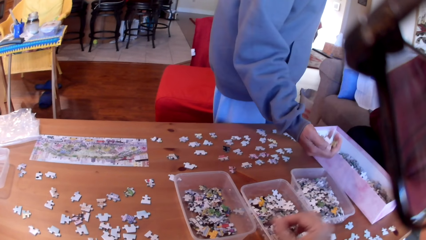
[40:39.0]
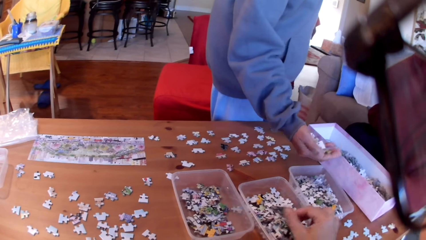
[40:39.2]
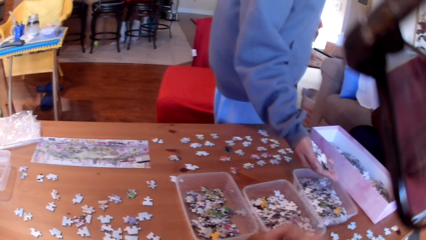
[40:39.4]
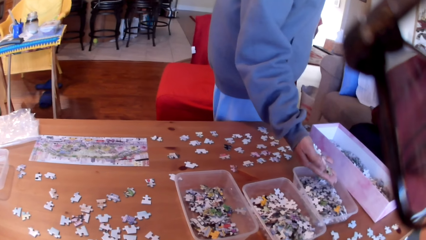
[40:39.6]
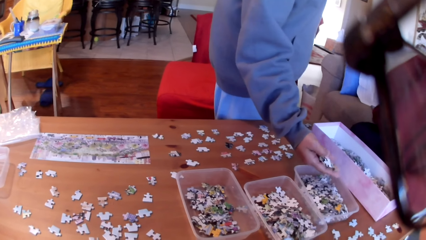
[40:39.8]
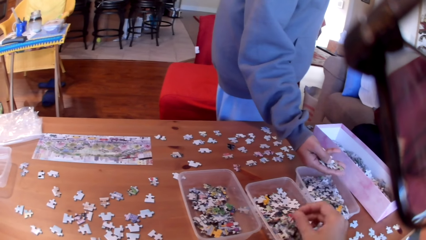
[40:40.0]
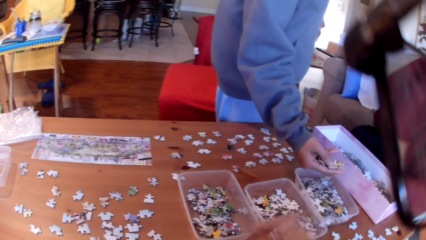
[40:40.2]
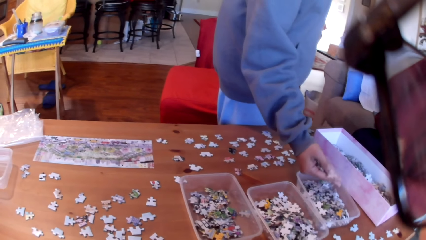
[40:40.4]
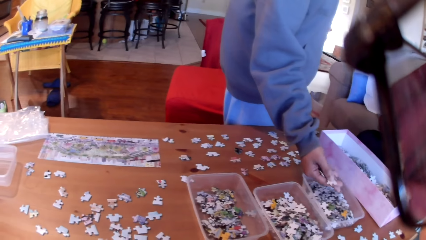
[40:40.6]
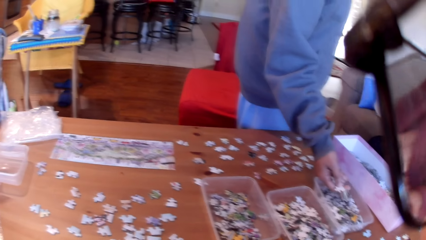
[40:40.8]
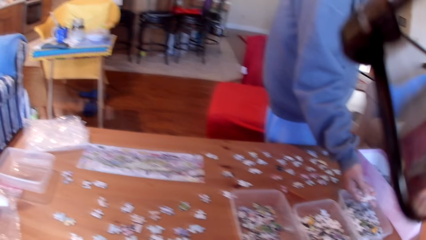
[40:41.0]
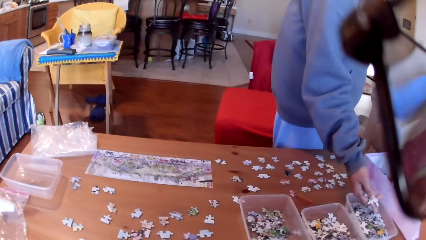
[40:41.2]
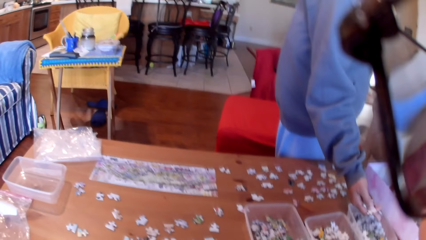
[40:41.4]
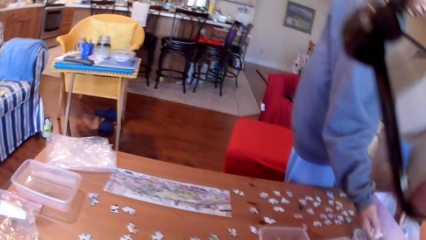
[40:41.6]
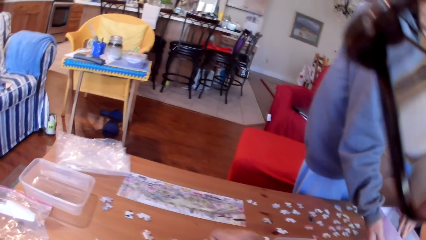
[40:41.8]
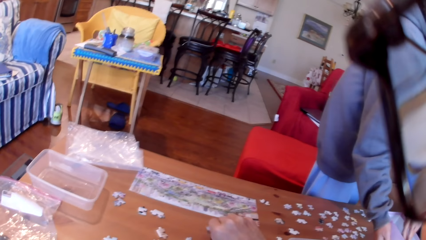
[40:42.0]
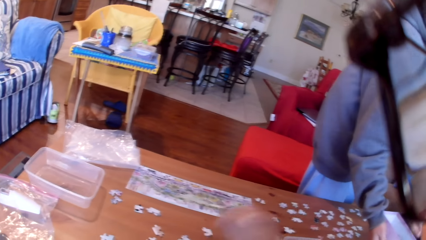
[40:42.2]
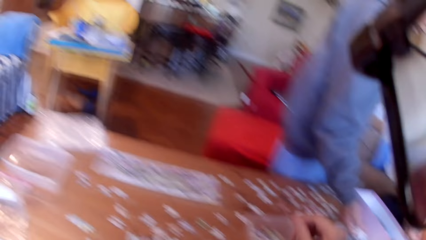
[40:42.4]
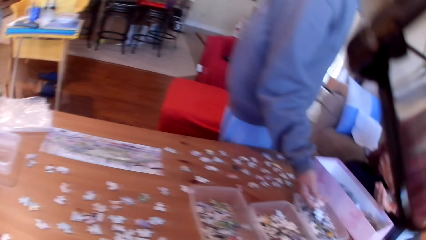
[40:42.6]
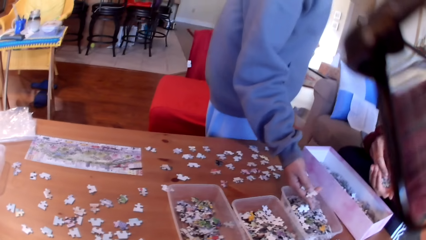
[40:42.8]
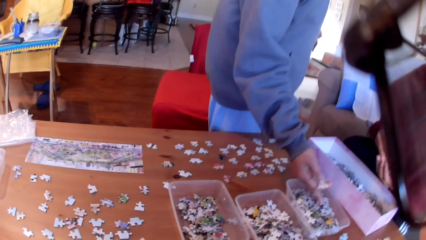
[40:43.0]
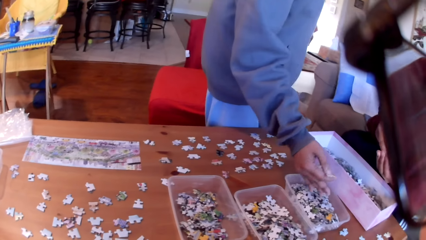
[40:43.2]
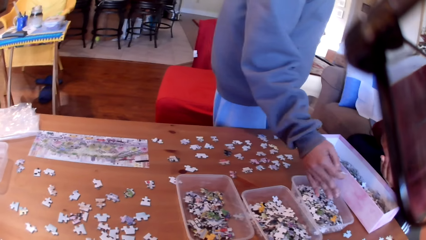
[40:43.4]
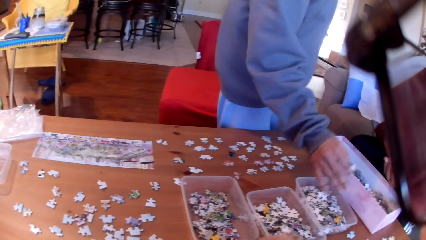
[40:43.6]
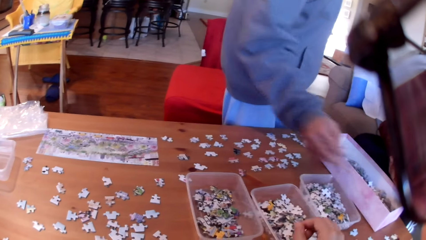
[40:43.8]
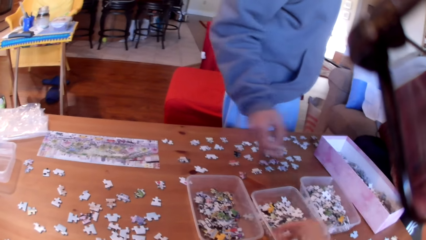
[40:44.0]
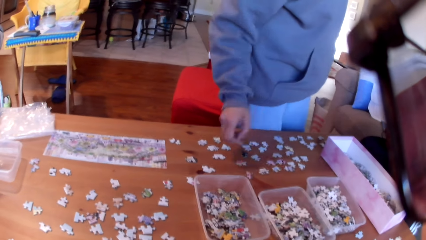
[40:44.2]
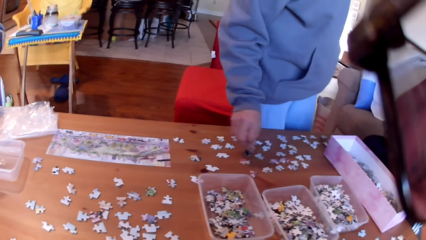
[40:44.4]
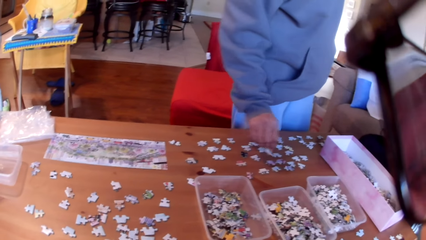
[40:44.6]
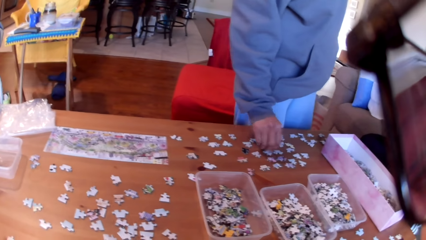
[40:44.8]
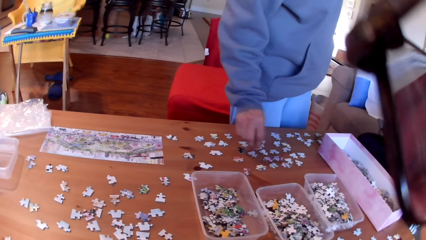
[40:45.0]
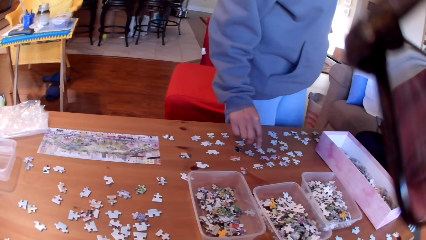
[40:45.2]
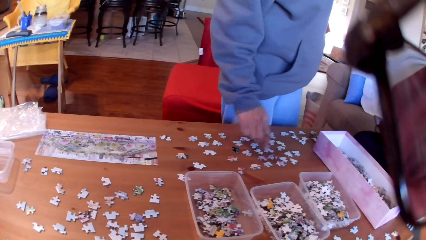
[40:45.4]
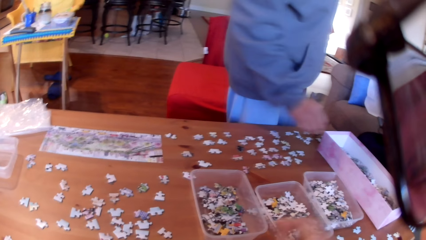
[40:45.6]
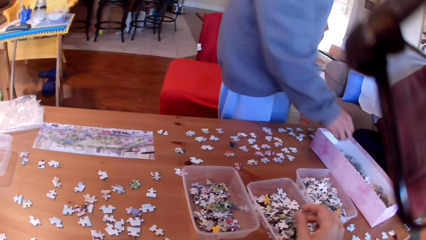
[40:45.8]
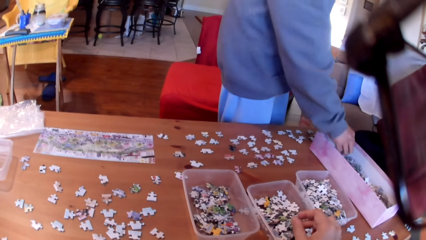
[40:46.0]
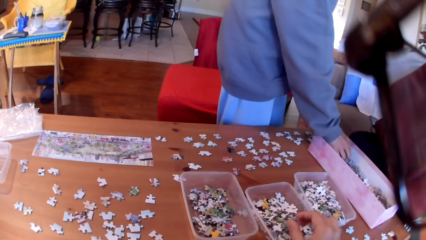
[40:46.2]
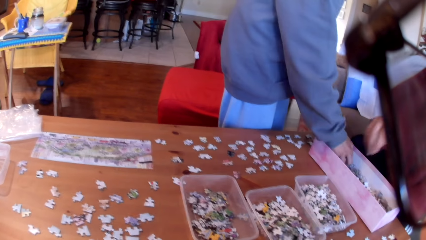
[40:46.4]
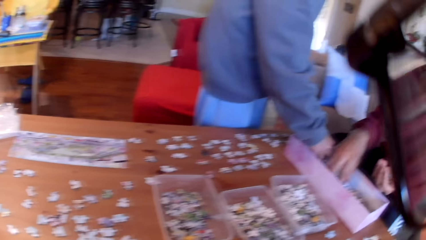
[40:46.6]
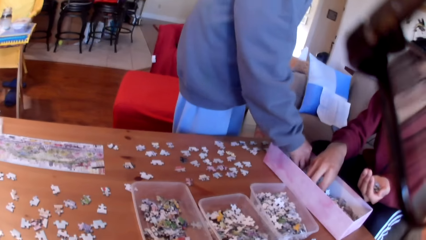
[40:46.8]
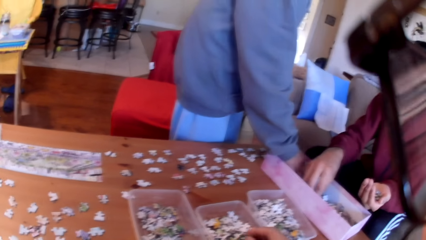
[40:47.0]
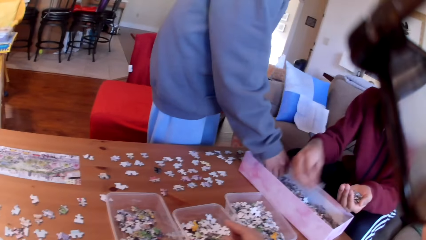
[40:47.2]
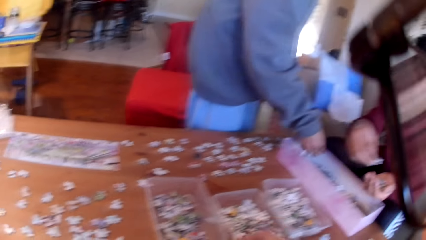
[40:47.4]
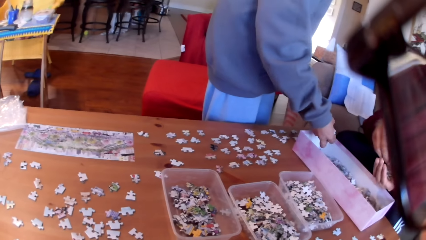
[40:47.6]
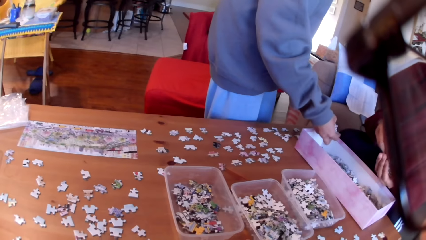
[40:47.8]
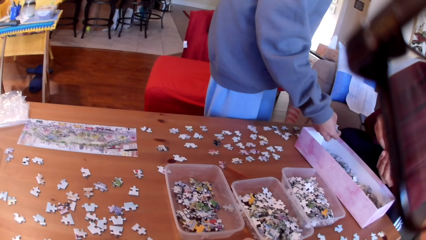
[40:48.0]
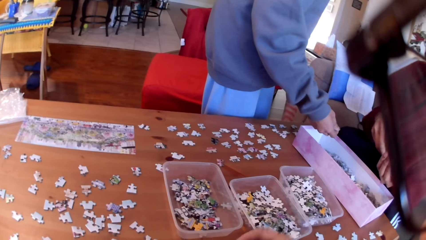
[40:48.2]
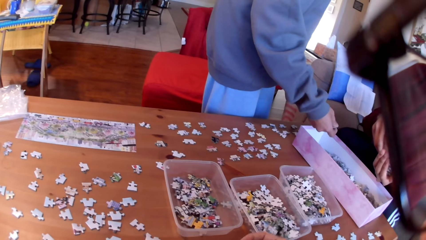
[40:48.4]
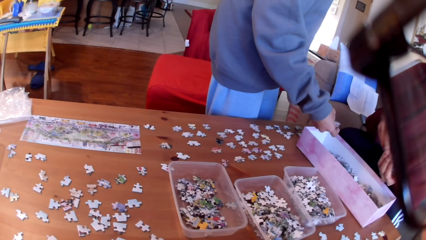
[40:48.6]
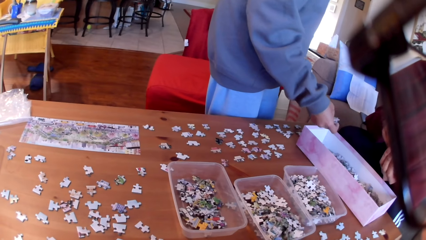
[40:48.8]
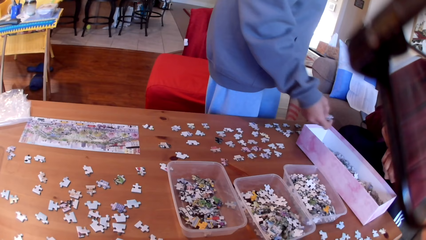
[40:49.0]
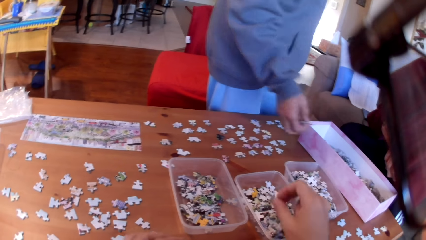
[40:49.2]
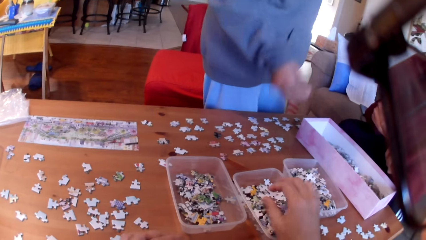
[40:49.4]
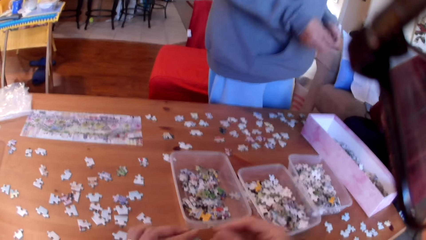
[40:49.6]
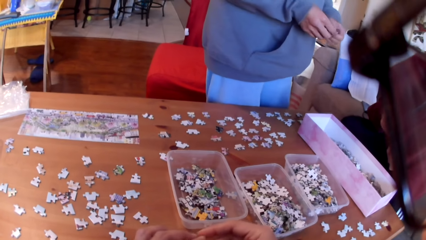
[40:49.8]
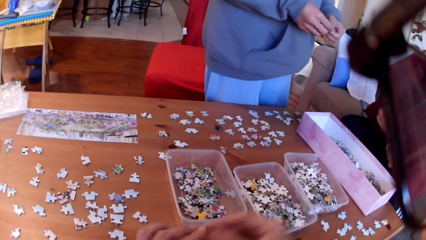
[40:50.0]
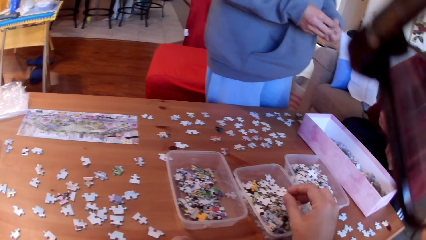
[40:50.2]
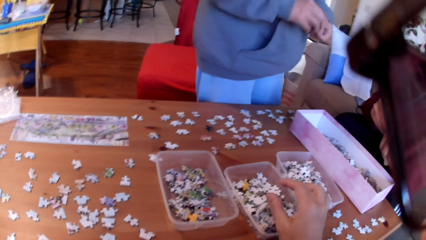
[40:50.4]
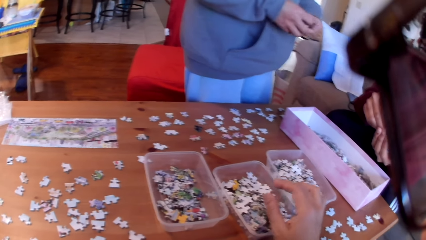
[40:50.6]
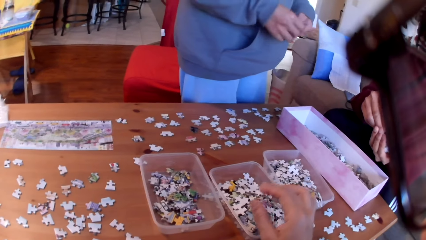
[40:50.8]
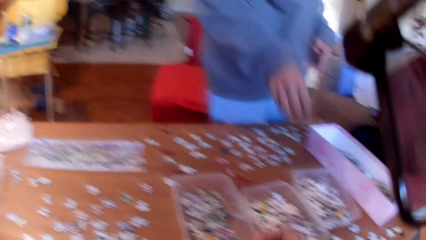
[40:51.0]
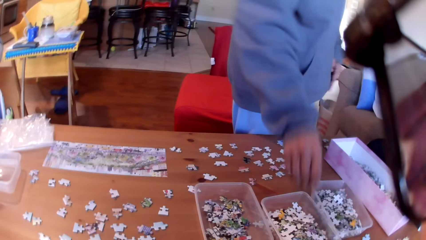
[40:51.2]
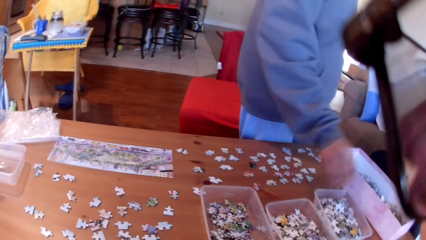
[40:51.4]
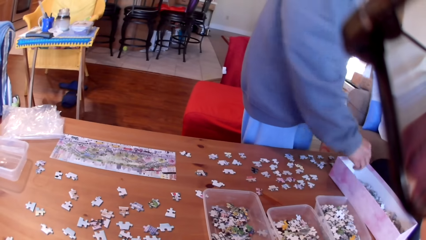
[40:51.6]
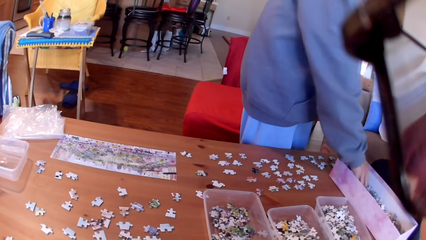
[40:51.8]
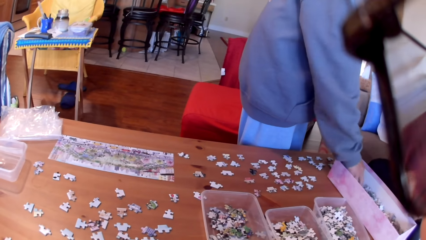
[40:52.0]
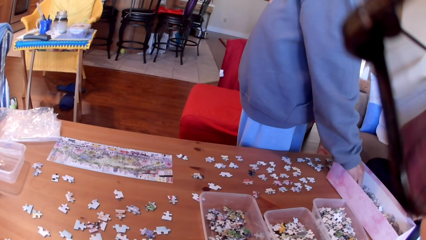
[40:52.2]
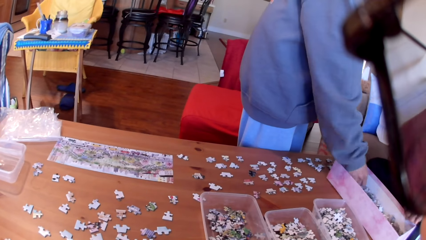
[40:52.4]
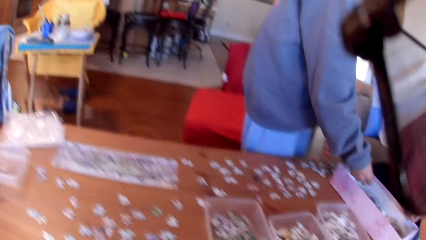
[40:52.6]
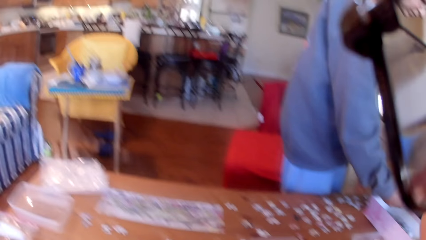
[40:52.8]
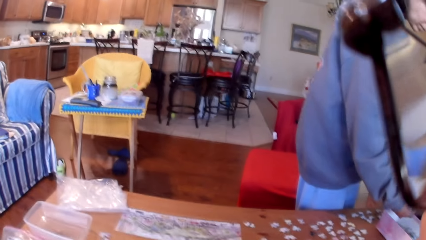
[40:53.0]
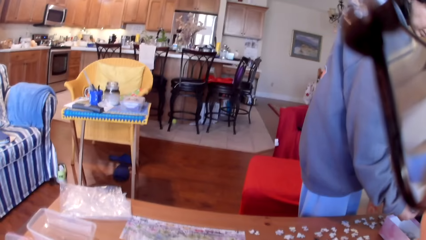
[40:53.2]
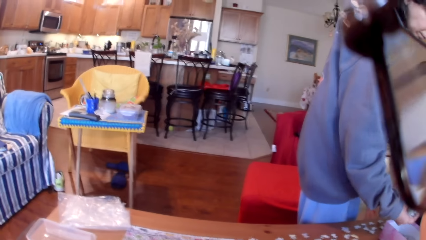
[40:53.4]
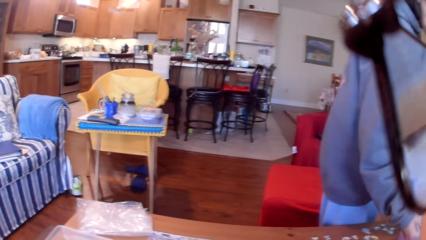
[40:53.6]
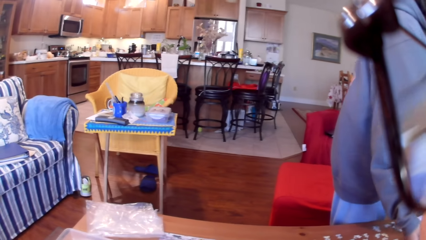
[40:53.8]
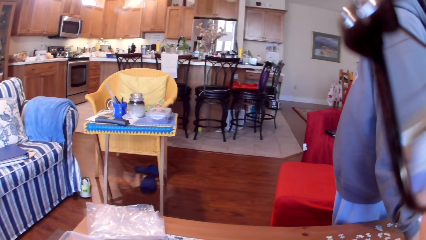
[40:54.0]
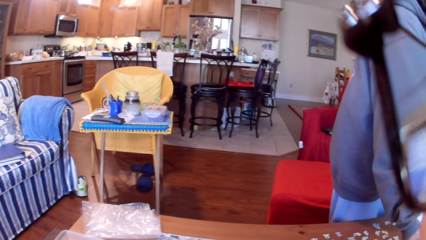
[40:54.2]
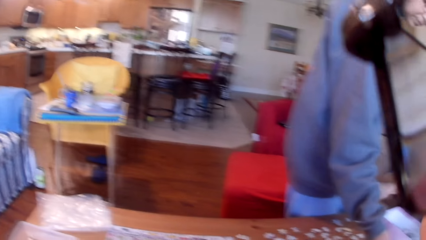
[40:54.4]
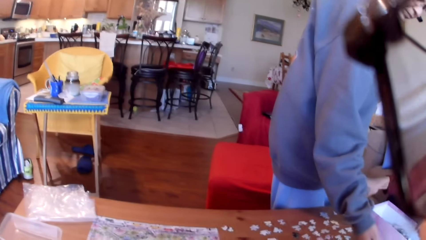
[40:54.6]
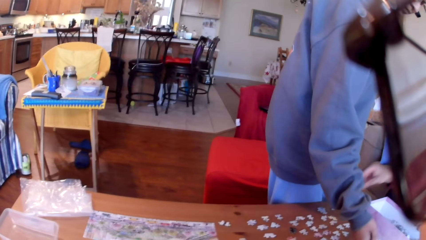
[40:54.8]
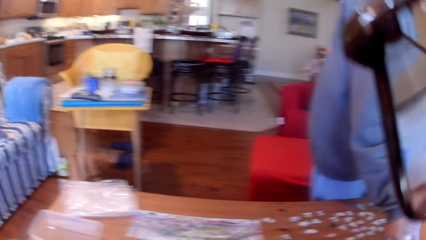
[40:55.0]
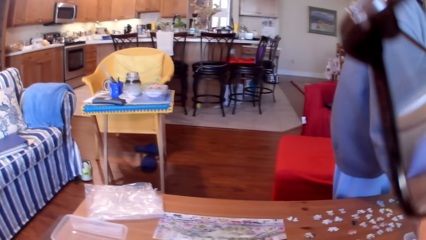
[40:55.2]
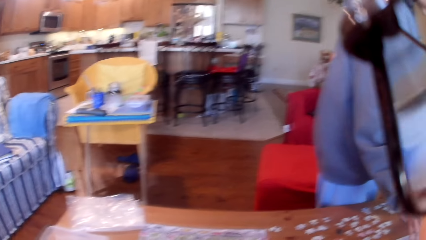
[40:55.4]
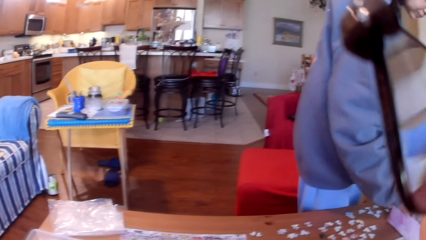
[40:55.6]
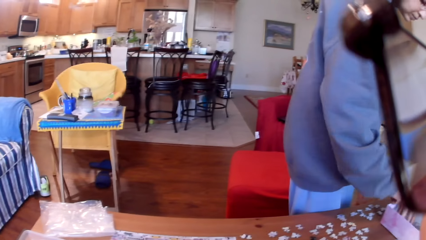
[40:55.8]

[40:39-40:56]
The woman puts the jigsaw puzzles on the tin. The camera wearer puts the puzzle in the tin. They put the jigsaw puzzles on the table. The woman puts the puzzles in the tin and puts a puzzle on the table. The camera wearer puts a puzzle in the tin and picks the puzzles from the table. The woman takes puzzles. A man takes puzzles. The camera wearer puts a puzzle in the tin. The woman takes puzzles. The camera wearer puts a puzzle in the tin, takes a puzzle, and puts a puzzle in the tin. The woman puts a puzzle in the tin and takes a puzzle. The camera wearer looks at the table.
